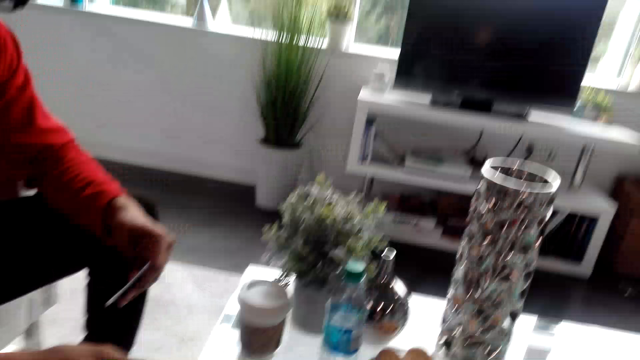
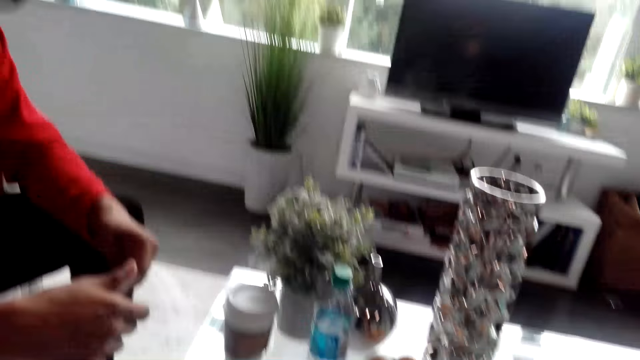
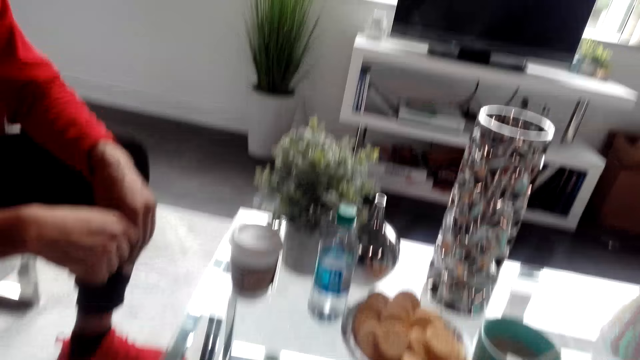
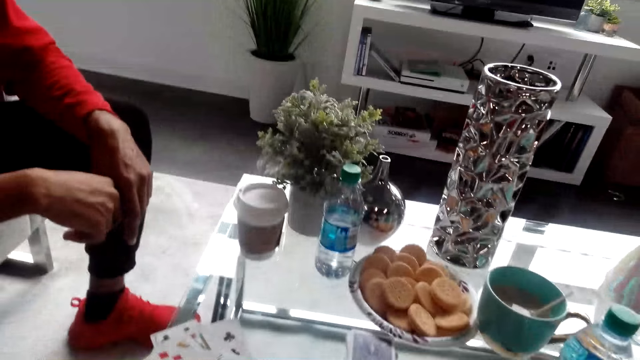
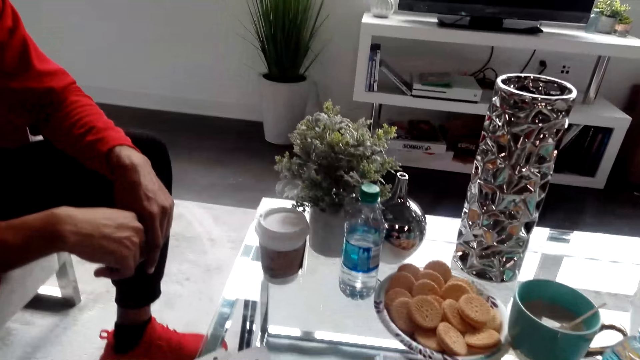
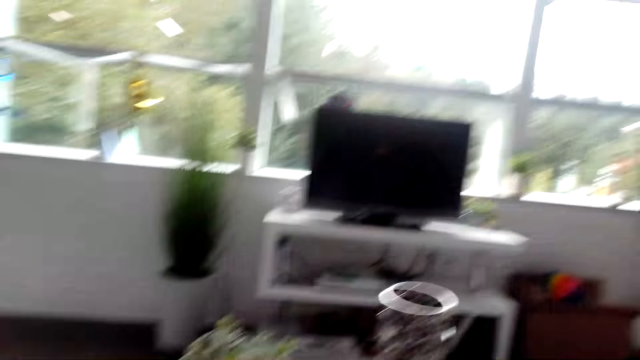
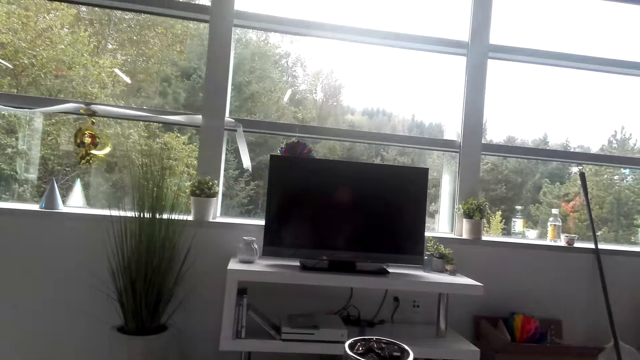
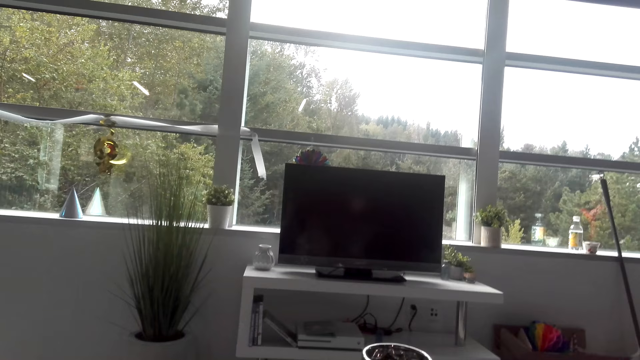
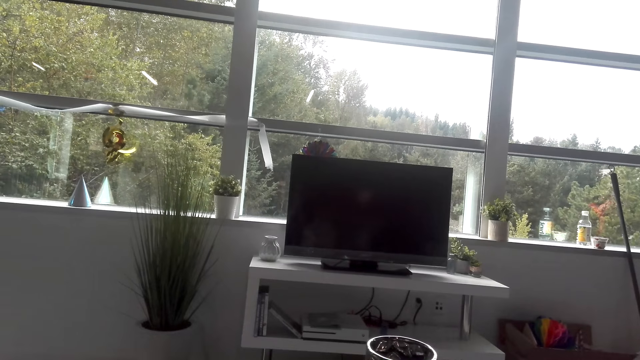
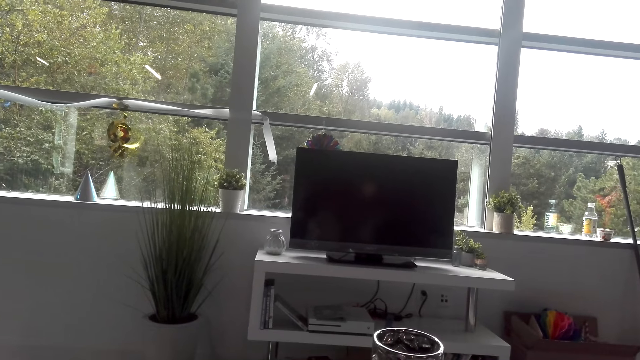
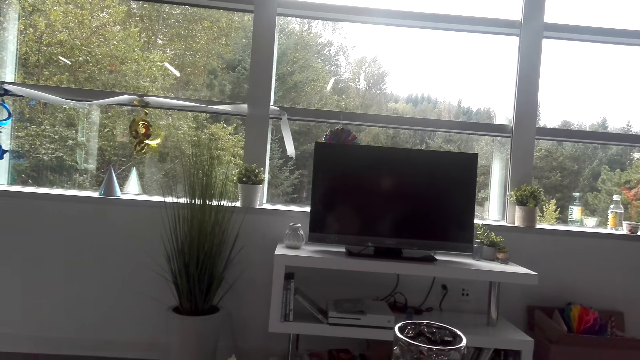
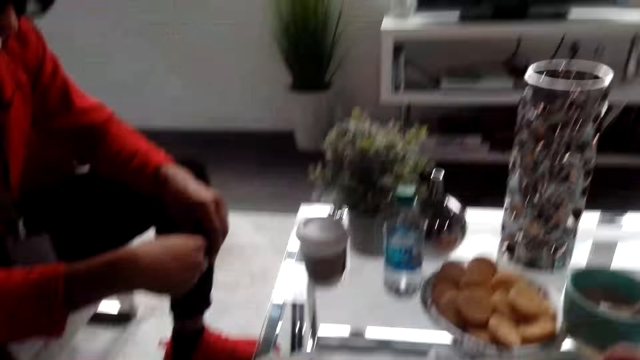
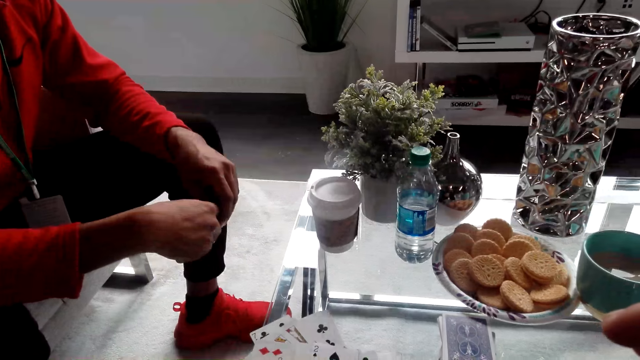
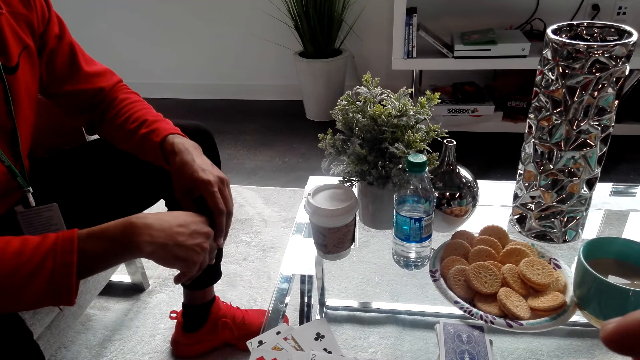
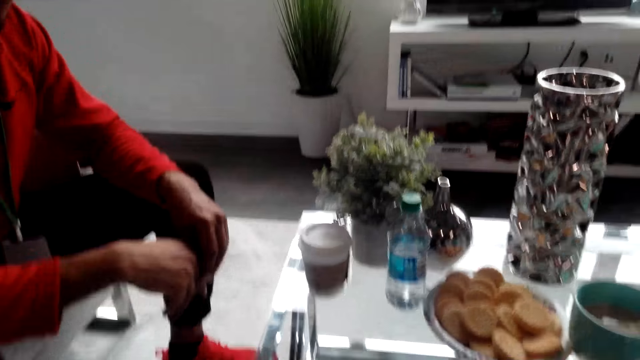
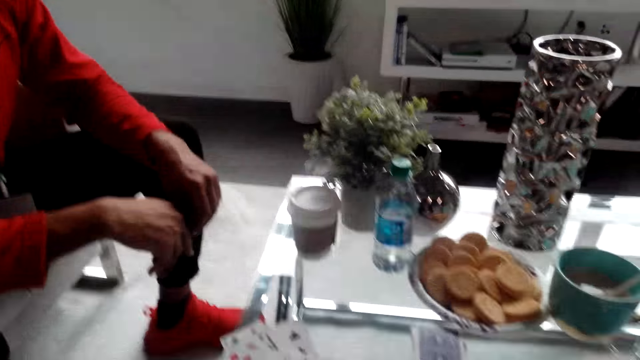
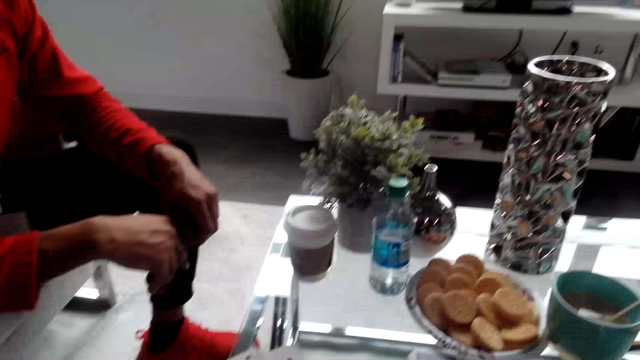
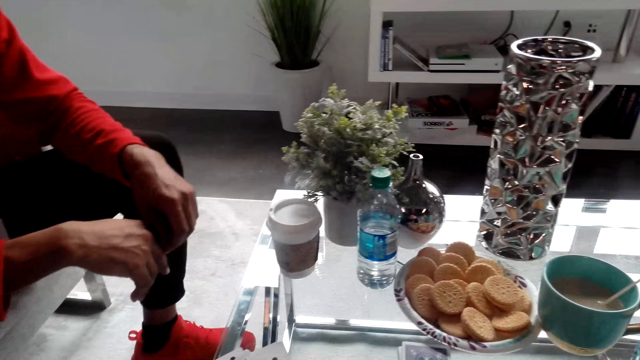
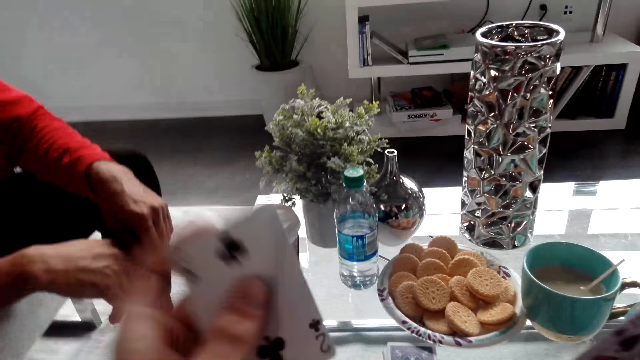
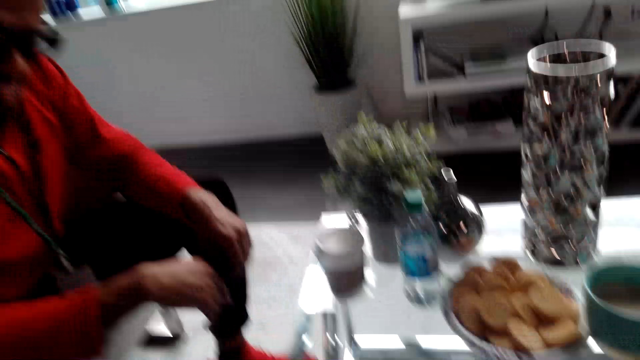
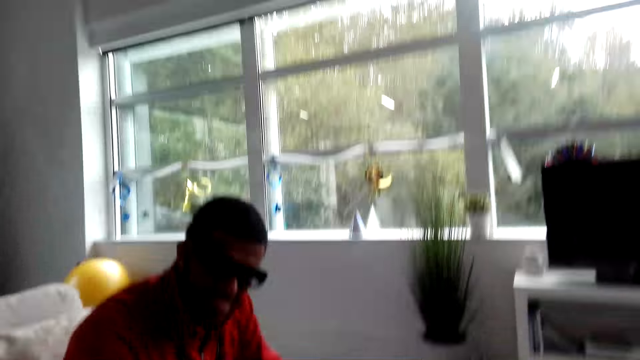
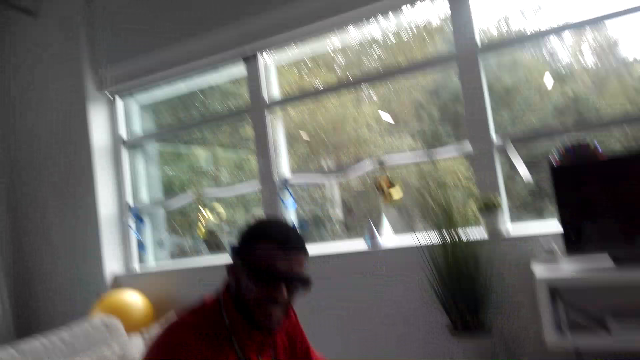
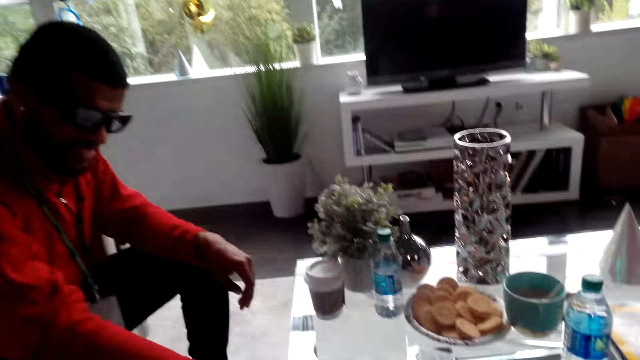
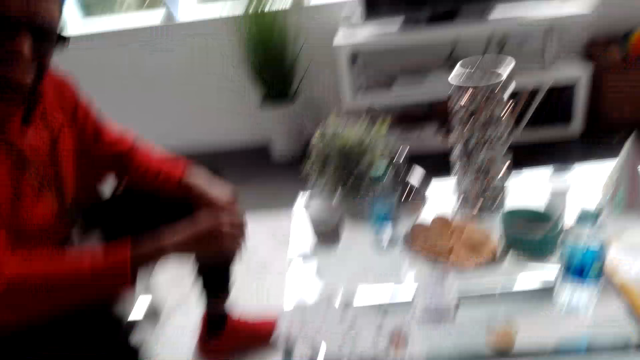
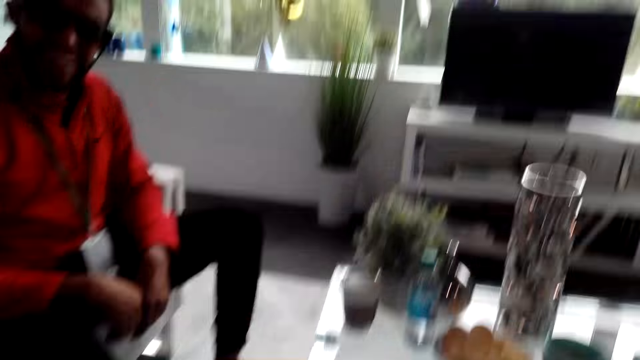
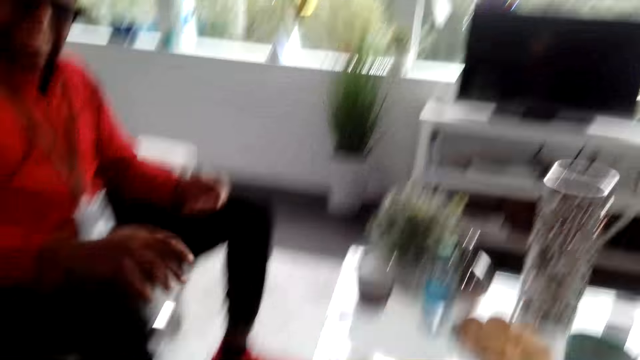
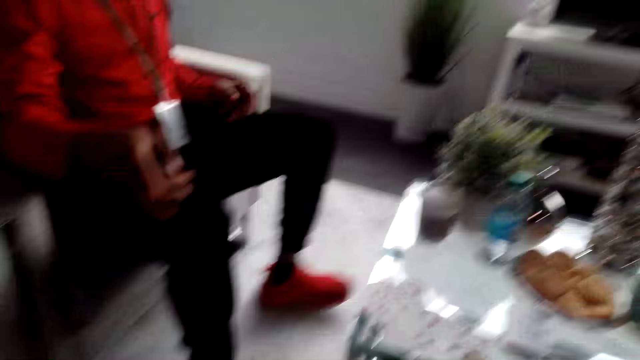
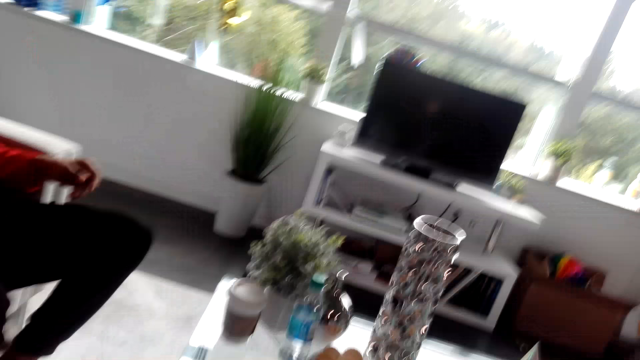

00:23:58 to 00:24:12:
A man converses with the camera wearer and holds cards. The camera wearer gazes outside the window. The man converses with the camera wearer. The camera wearer looks at the cards on the table. The man converses with the camera wearer. The camera wearer places the cards on the table. The man converses with the camera wearer. He converses with the camera wearer again. The camera wearer places the cards on the table. They dialogue with the man. The man converses with the camera wearer.

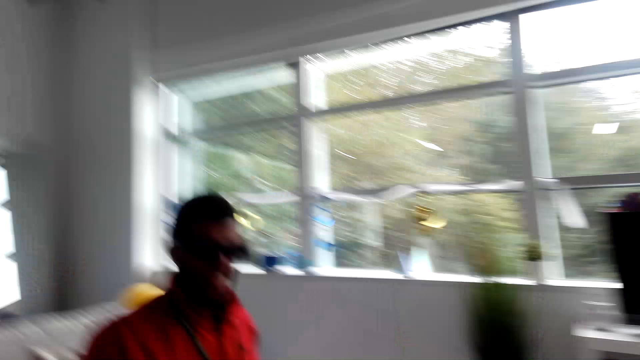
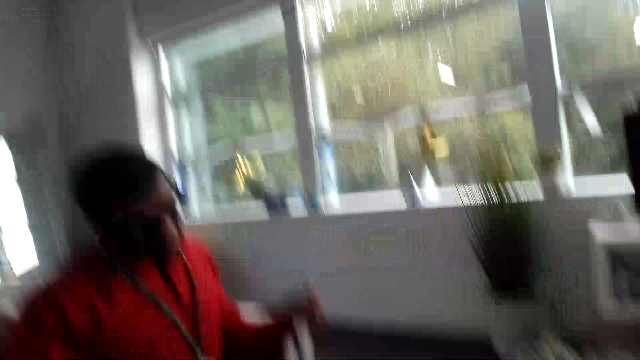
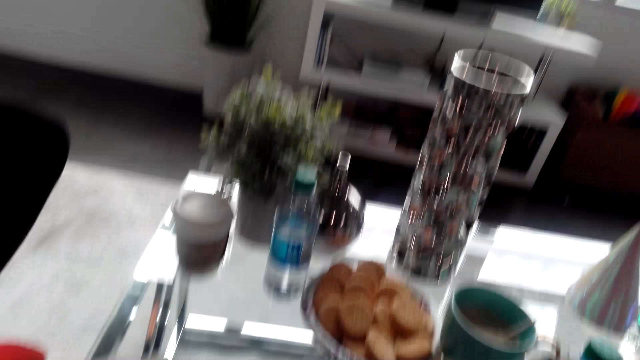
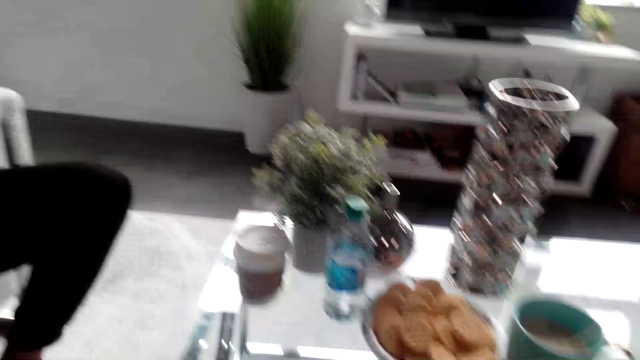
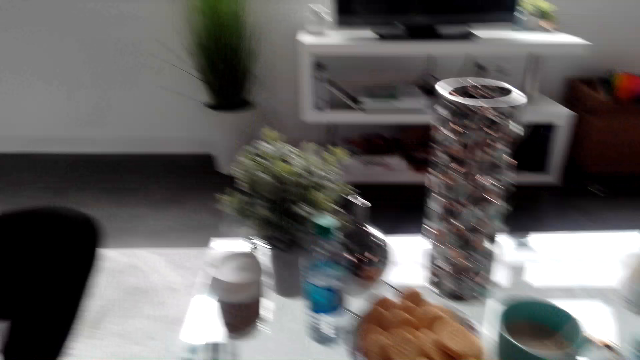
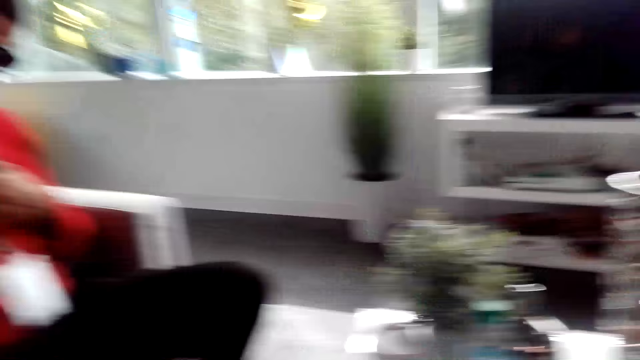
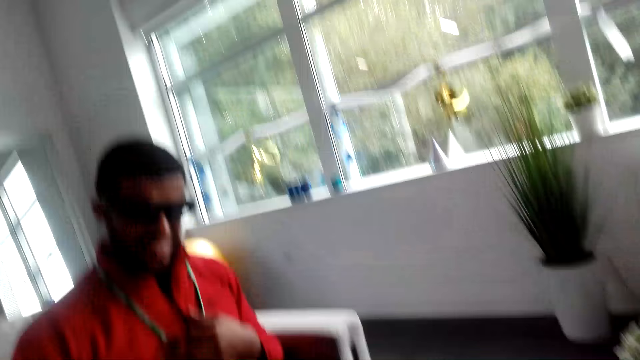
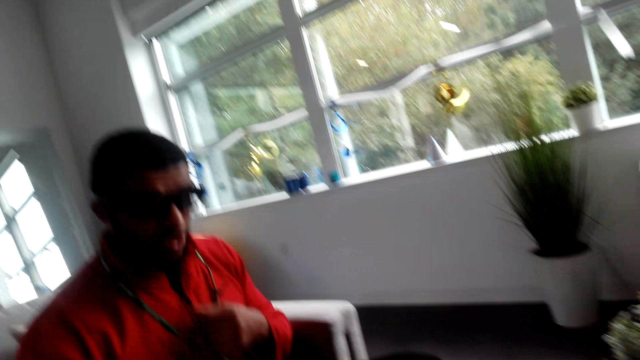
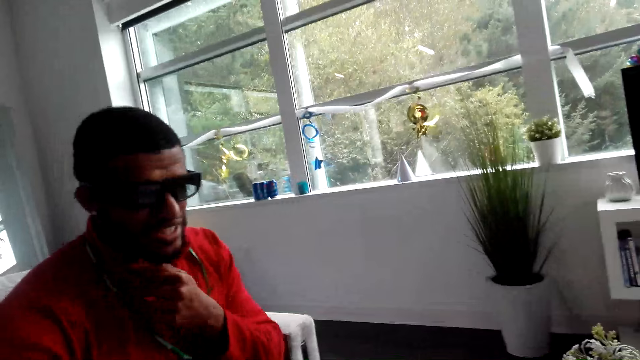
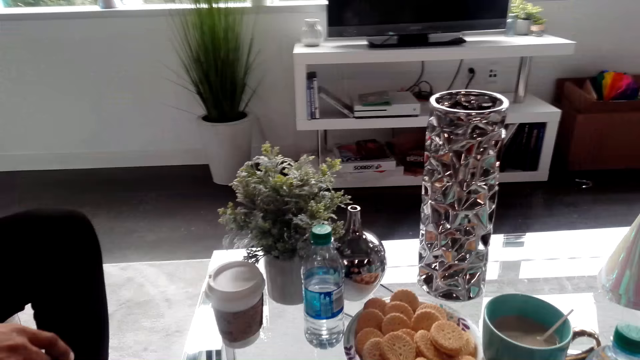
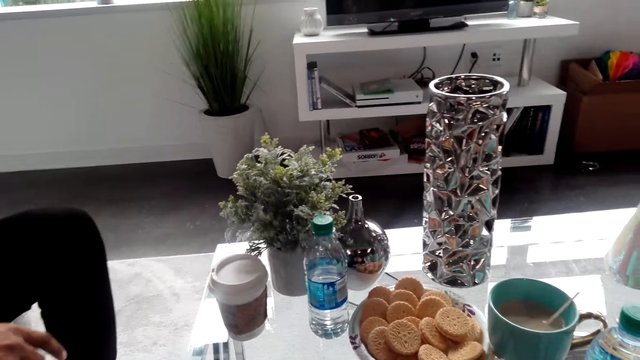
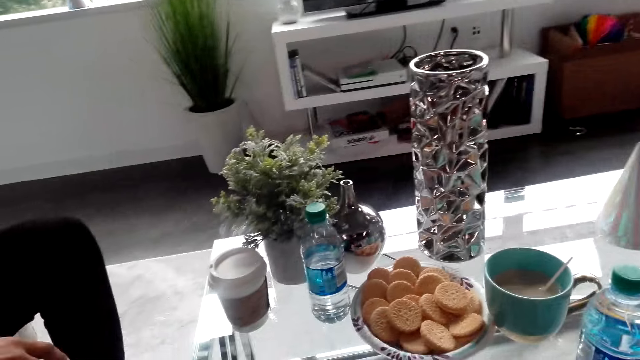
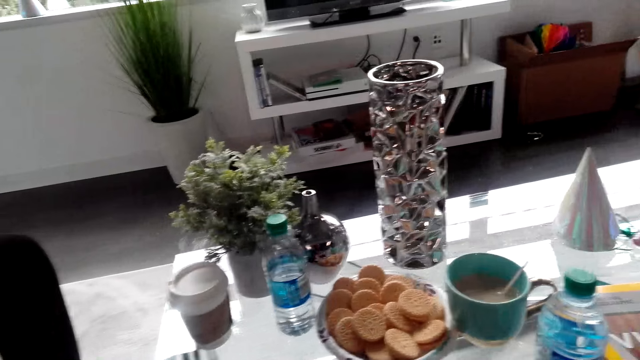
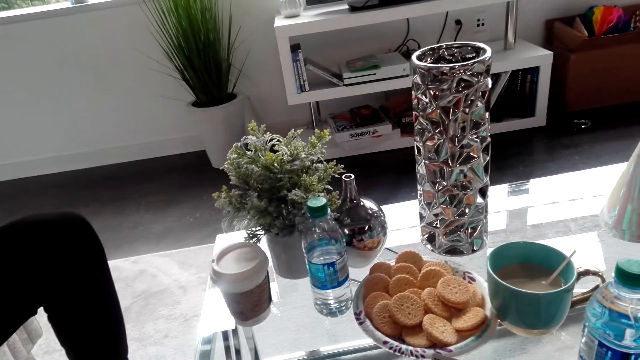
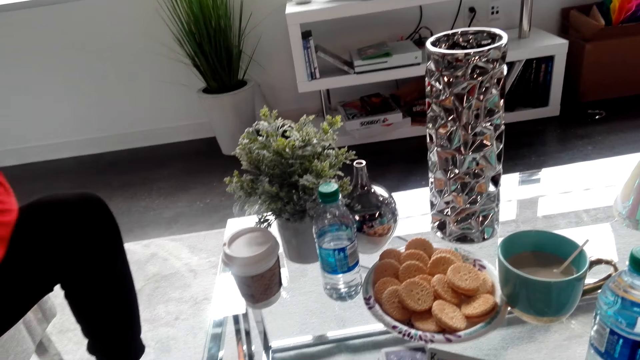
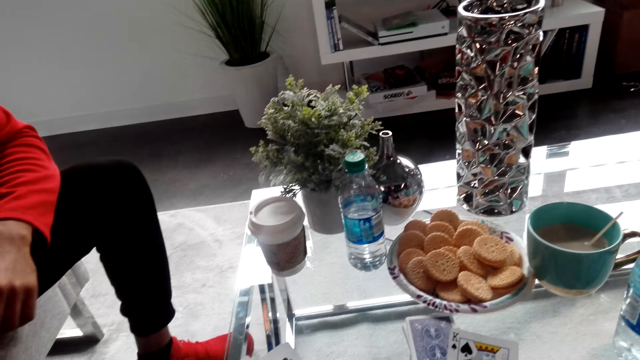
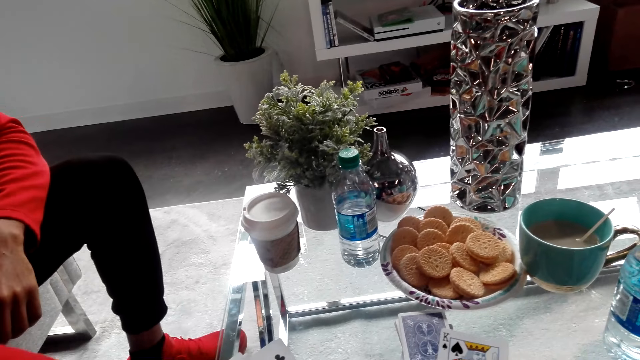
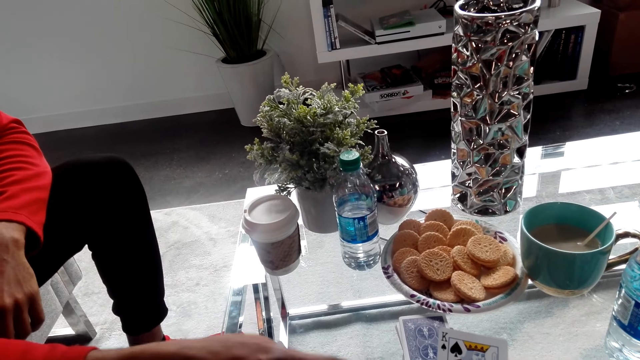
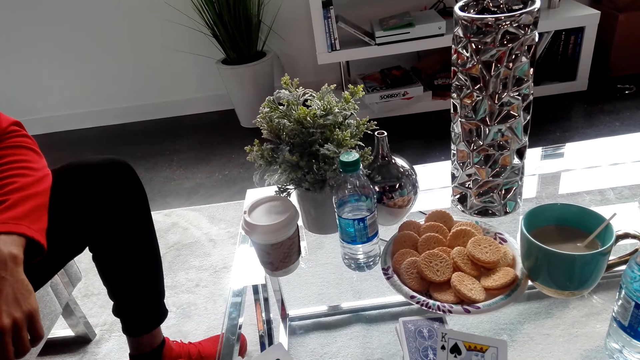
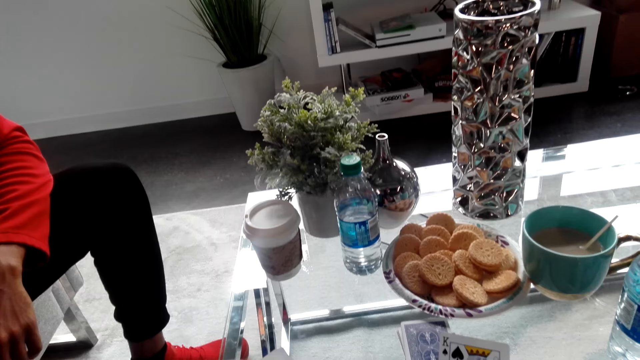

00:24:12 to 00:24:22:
A man converses with the camera wearer. The camera wearer looks at the coffee table. They look at the cards on the table.
